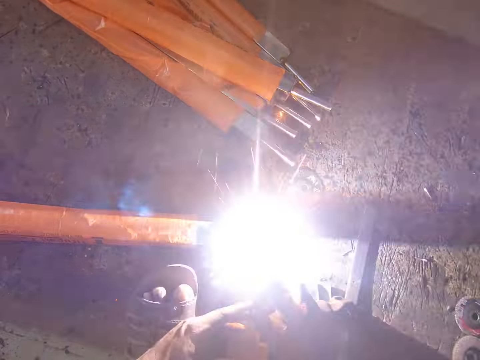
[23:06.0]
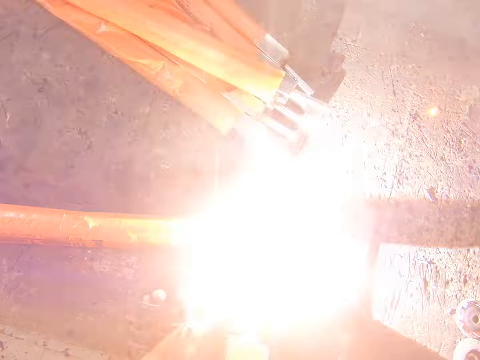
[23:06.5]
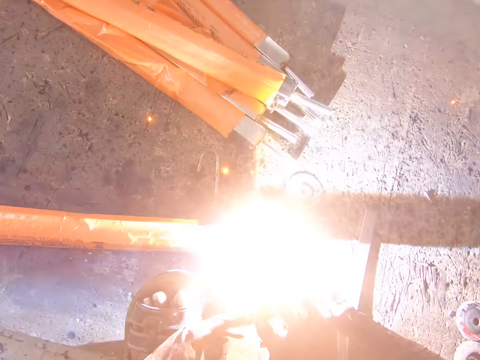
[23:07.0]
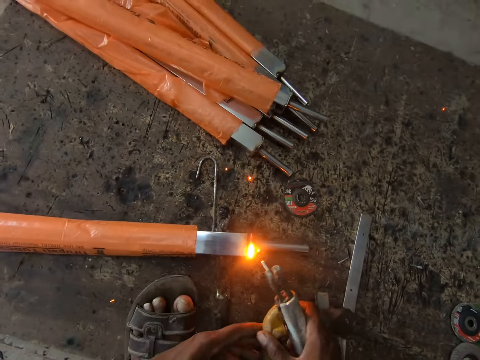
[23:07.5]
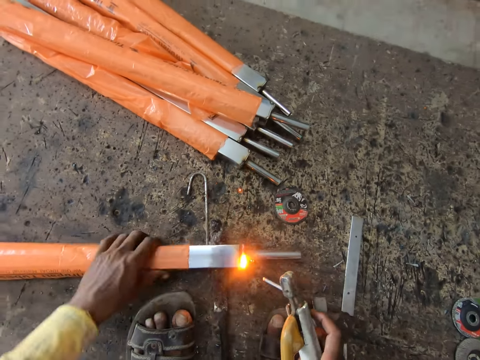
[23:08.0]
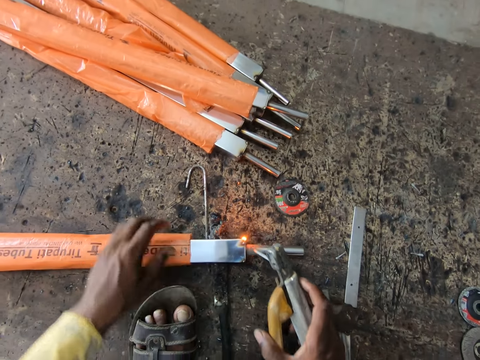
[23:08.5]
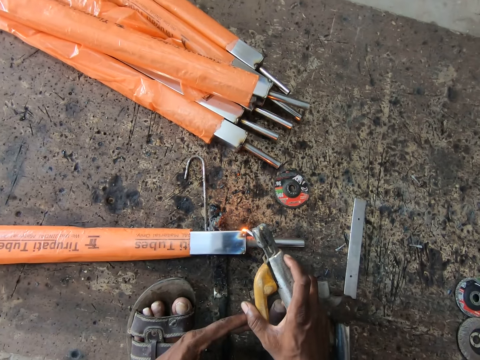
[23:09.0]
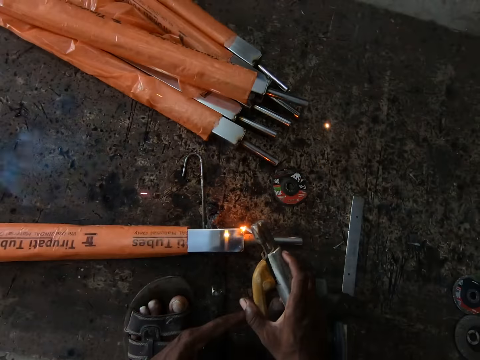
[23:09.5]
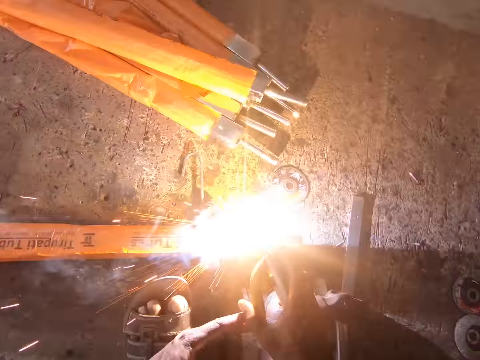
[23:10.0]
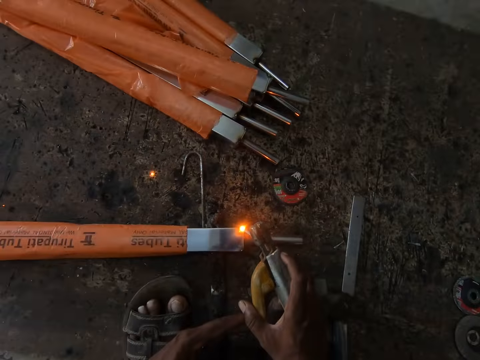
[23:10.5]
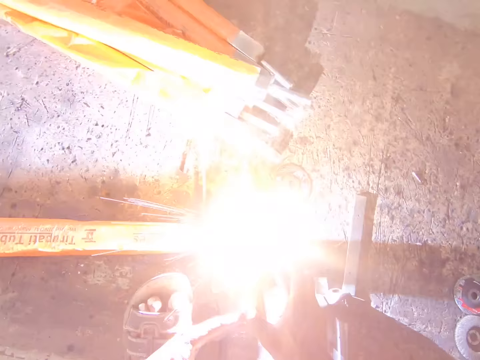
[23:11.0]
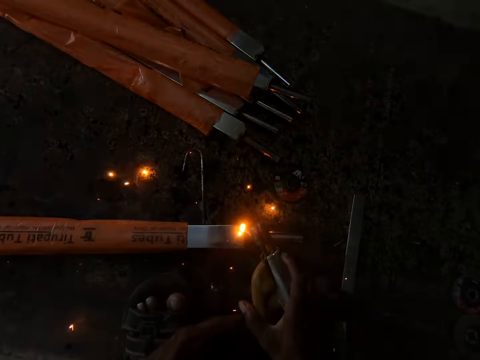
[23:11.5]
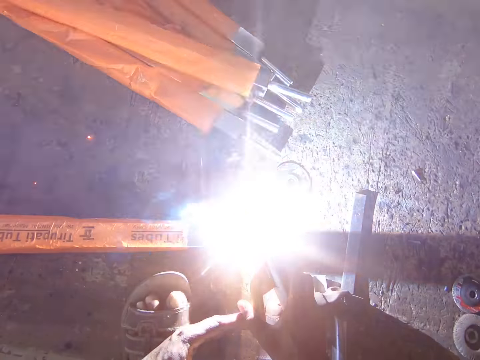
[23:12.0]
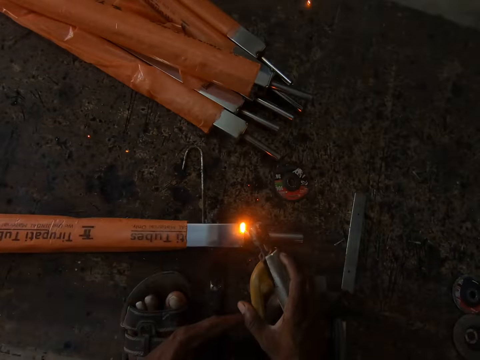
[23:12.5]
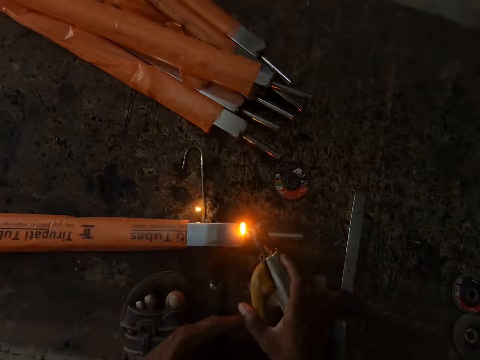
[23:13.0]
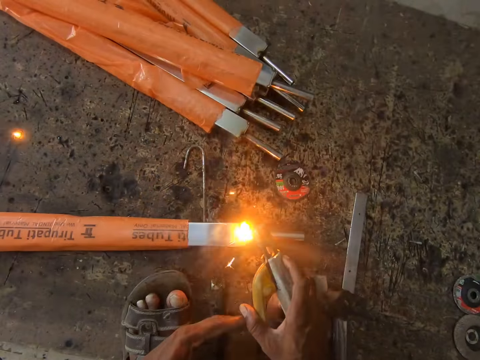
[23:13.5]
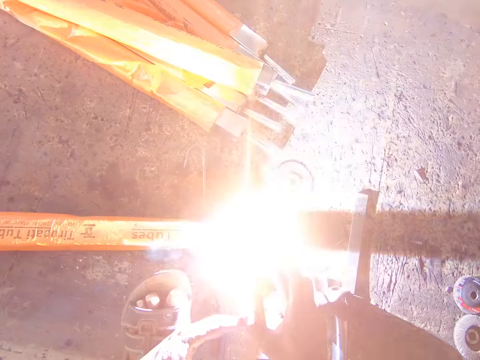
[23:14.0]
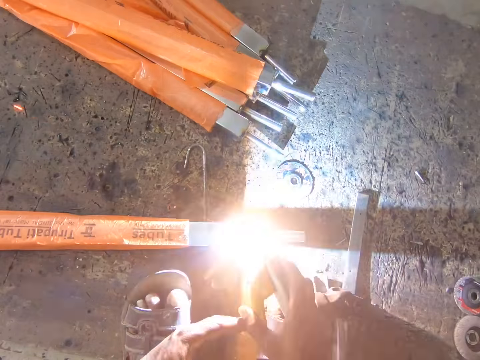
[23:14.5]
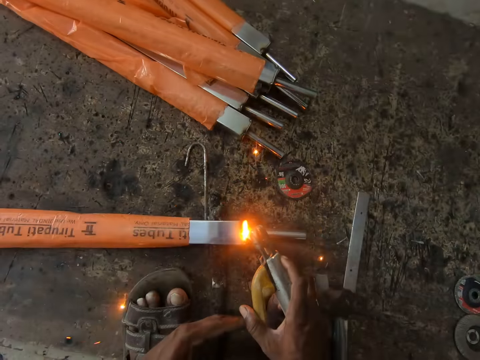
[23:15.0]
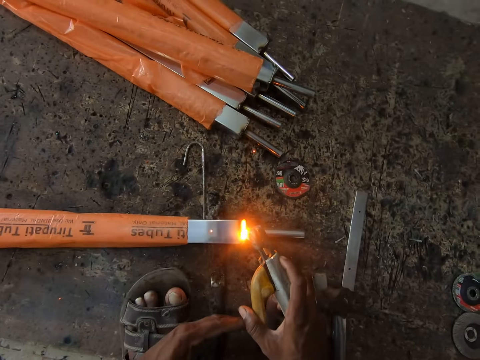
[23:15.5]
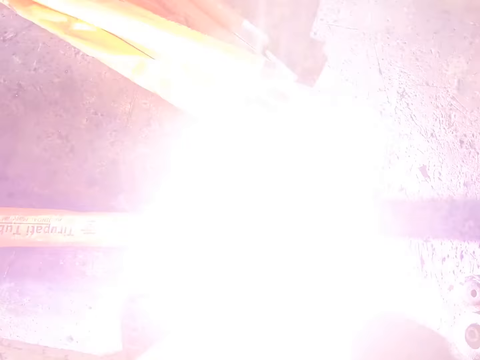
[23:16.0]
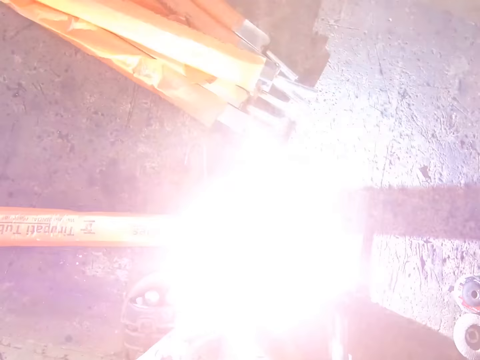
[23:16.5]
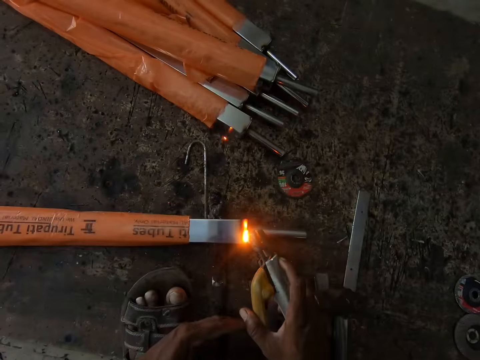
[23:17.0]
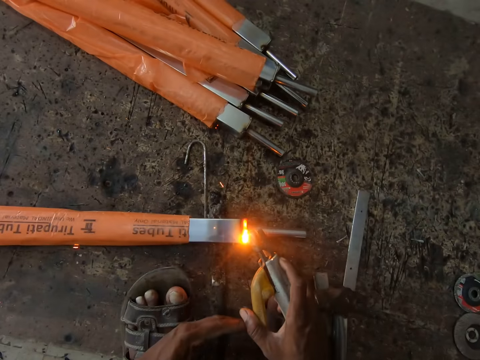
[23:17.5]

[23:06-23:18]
The camera wearer turns a metal rod. They weld the metal rod.

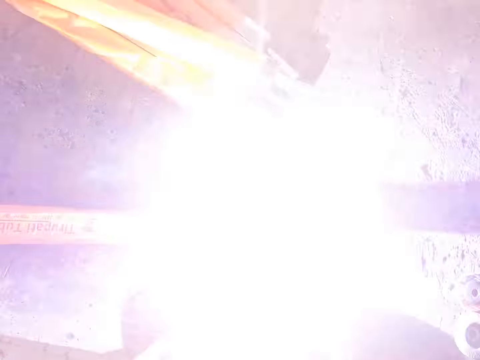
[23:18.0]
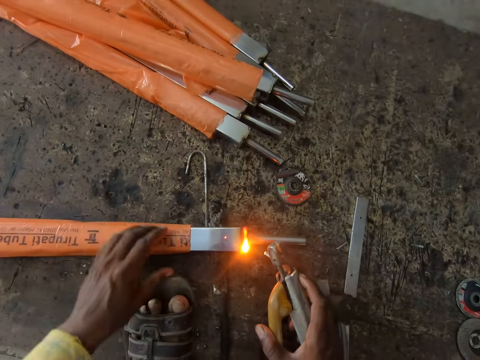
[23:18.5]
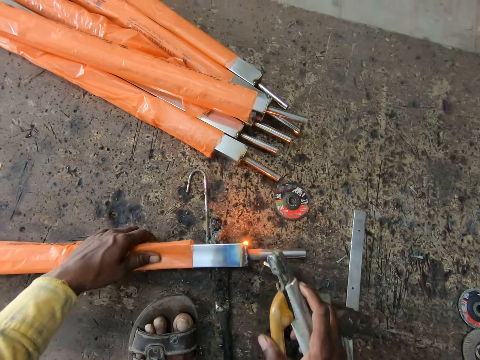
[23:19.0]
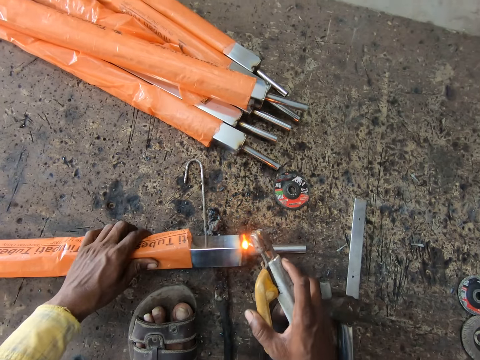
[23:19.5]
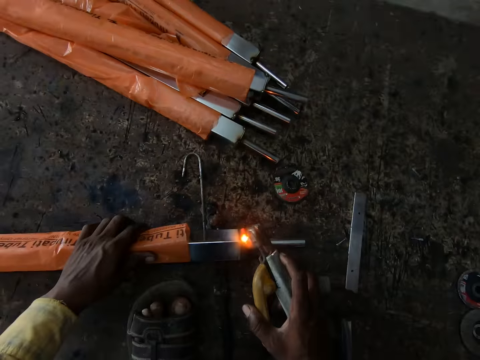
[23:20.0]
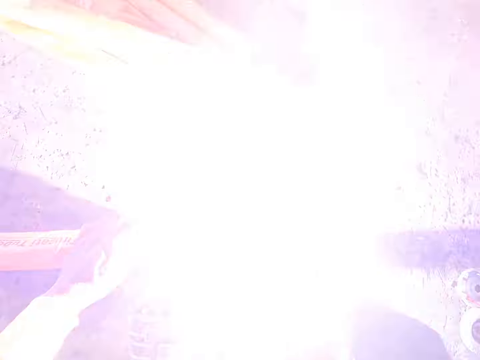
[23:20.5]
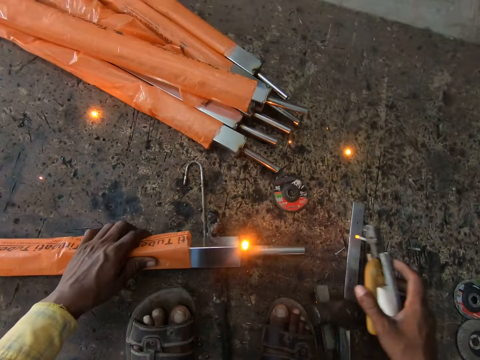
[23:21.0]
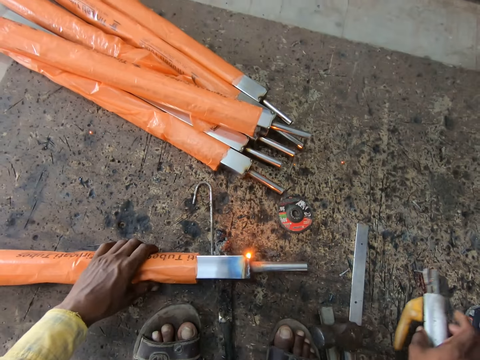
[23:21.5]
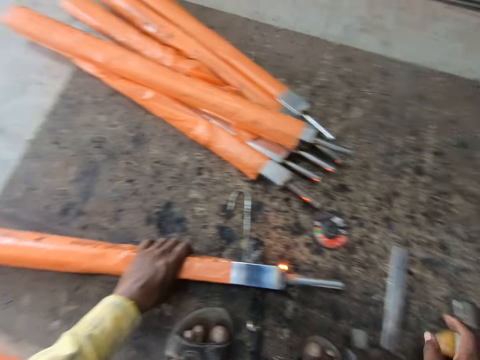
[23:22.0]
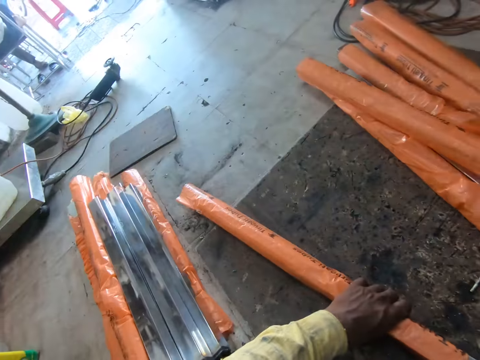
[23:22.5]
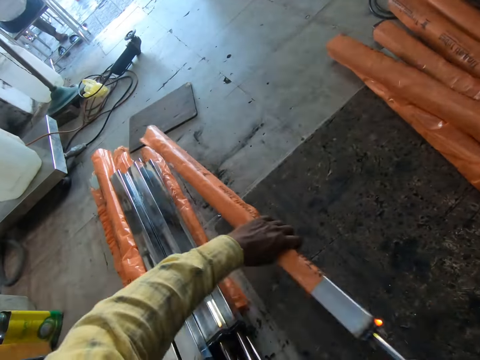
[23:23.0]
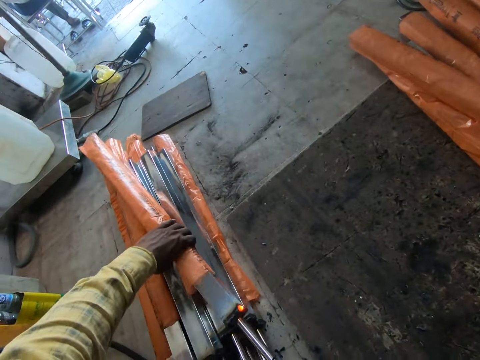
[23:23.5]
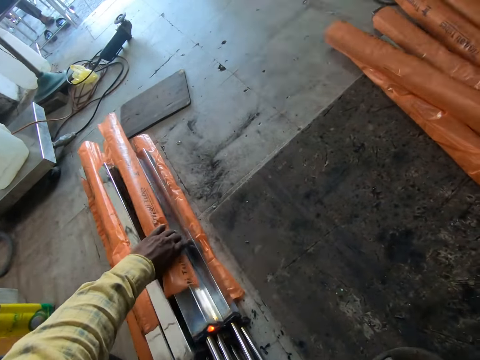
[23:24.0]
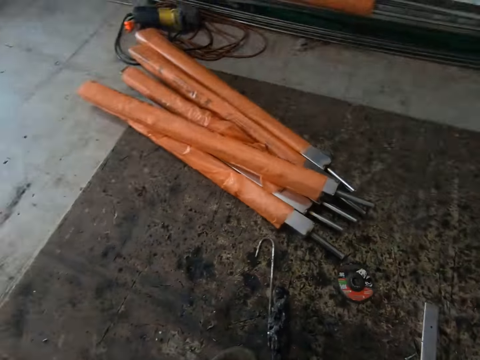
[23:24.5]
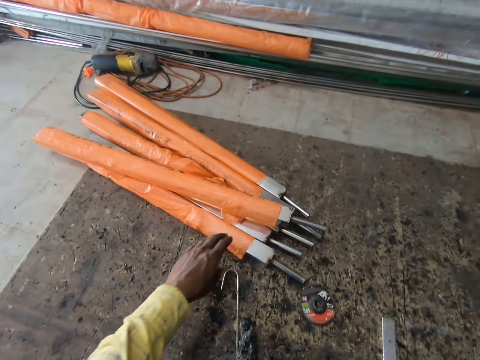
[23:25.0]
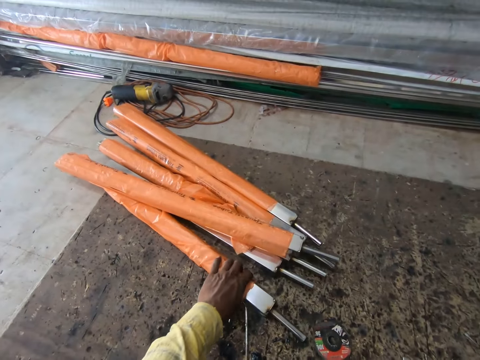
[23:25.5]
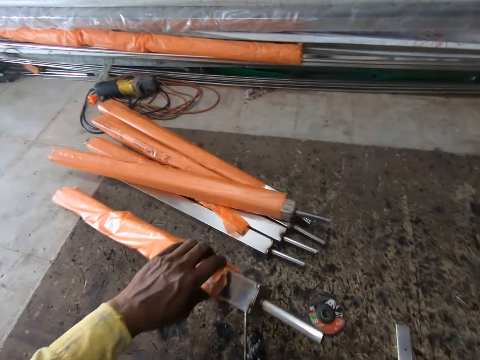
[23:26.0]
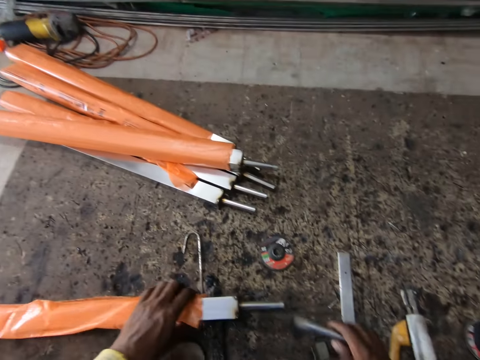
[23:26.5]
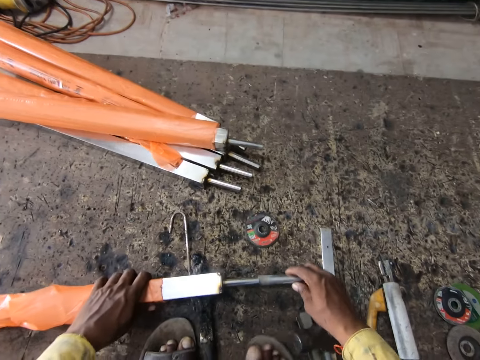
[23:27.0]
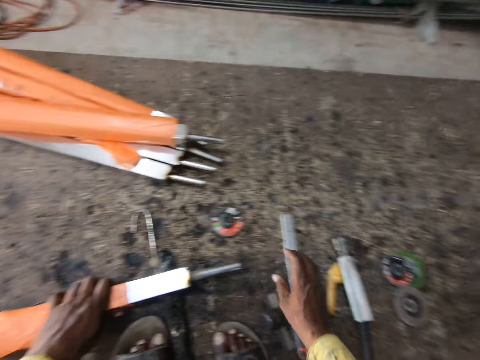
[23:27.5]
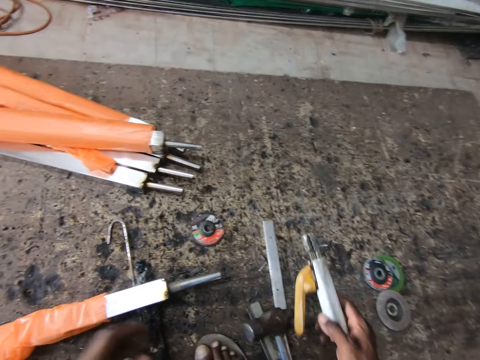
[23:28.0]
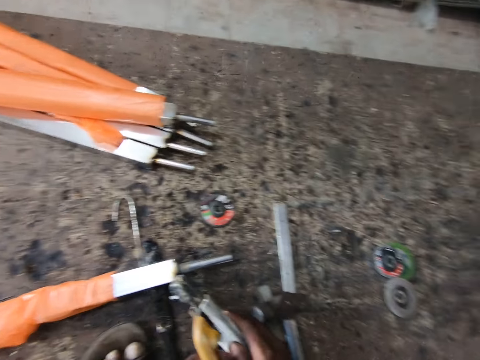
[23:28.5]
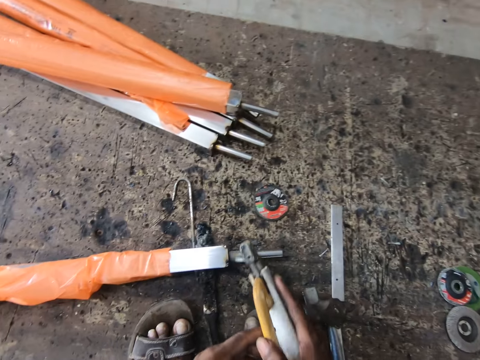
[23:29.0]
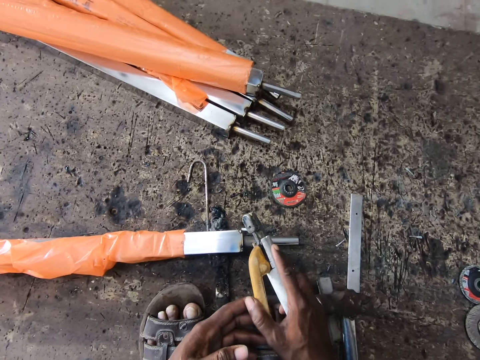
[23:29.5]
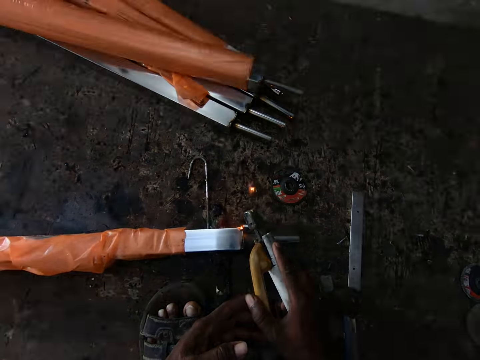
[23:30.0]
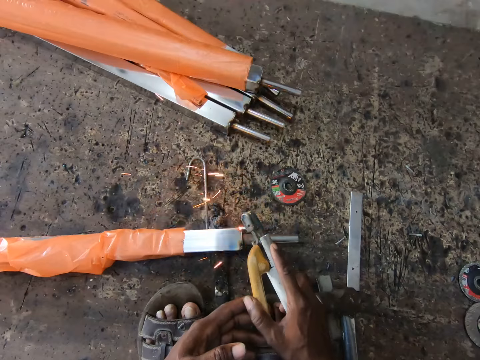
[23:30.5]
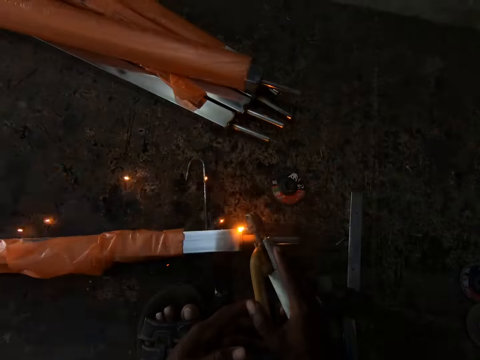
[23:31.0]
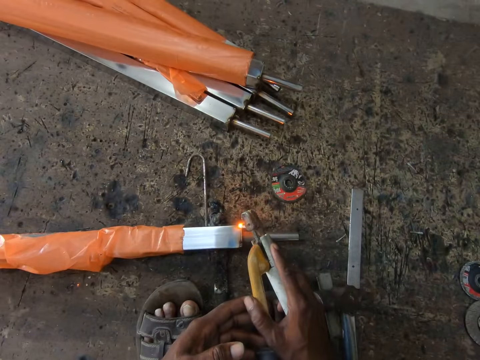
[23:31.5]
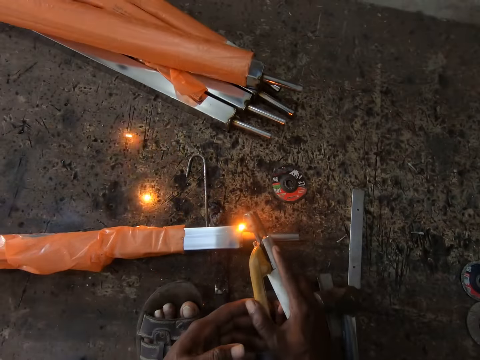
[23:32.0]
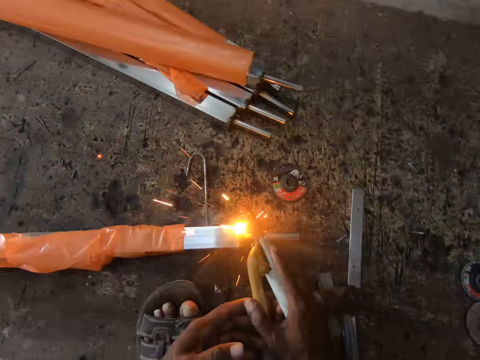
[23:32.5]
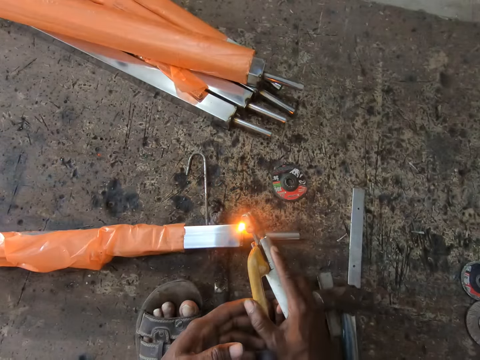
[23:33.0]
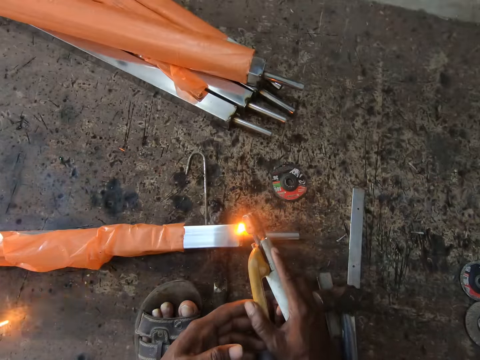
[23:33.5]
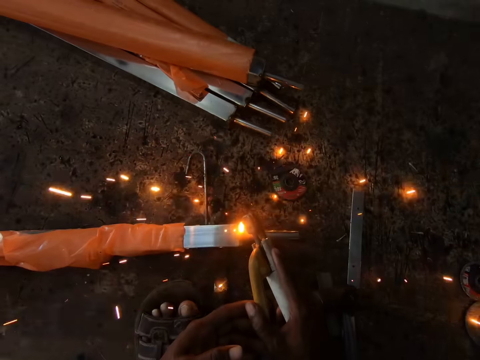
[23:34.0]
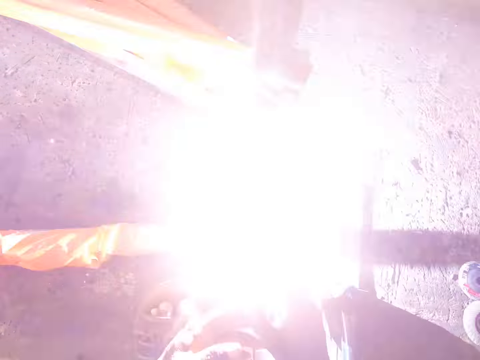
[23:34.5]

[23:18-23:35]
The camera wearer turns a metal rod. They weld the metal rod. They put the metal rod on the floor. They pick another metal rod. They insert a metal on the rod. They pick a stick welder. They weld the metal rod.
